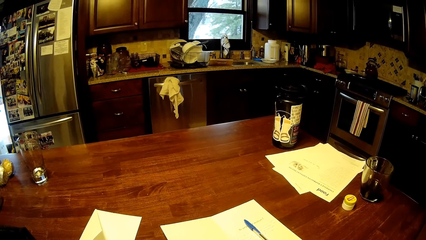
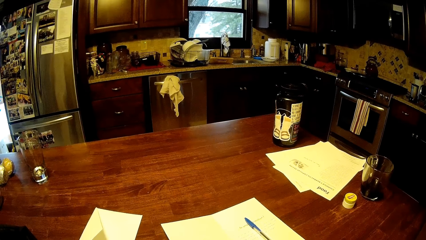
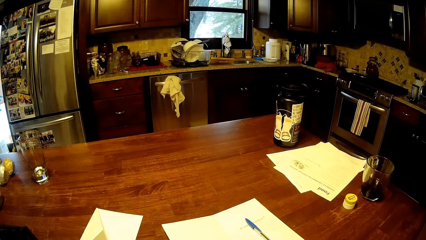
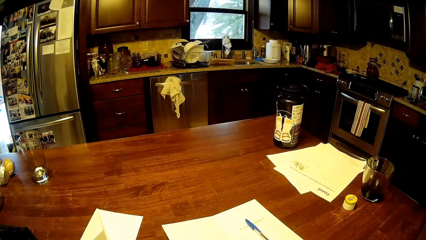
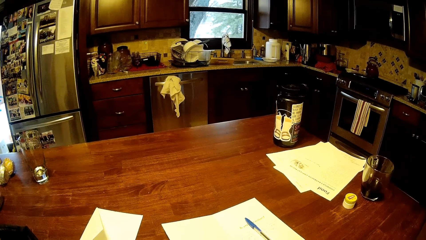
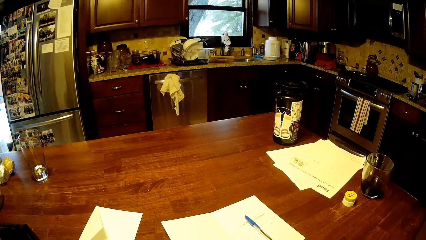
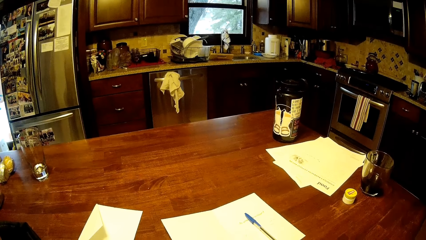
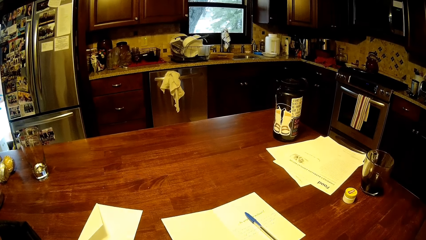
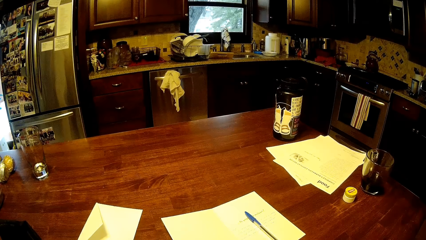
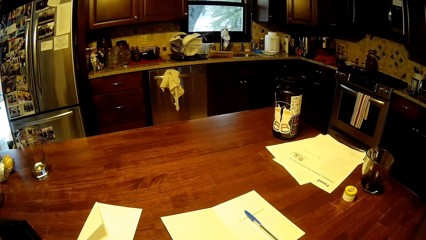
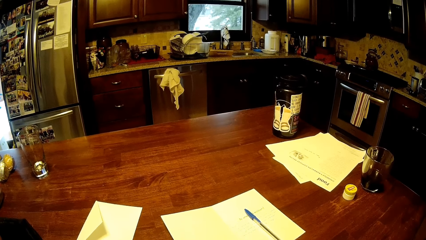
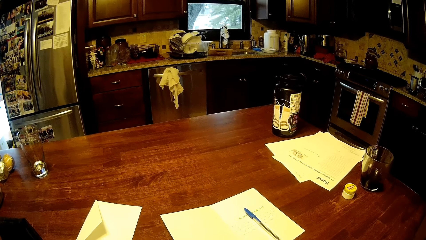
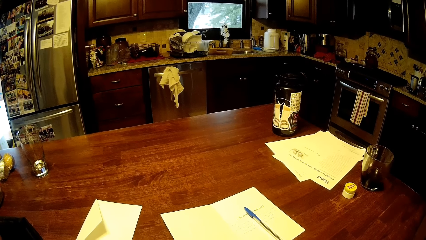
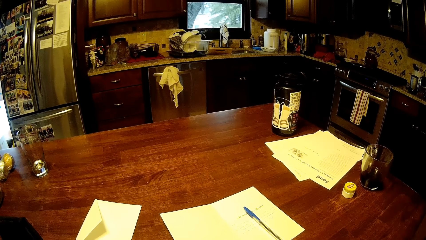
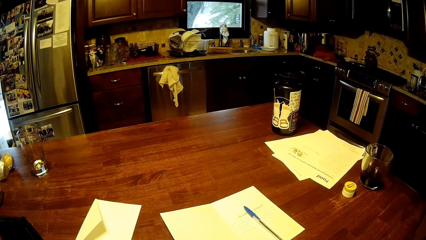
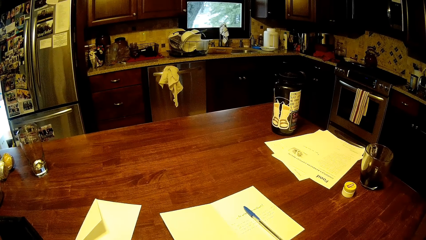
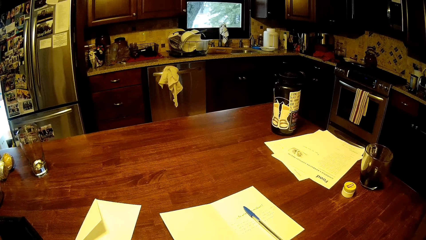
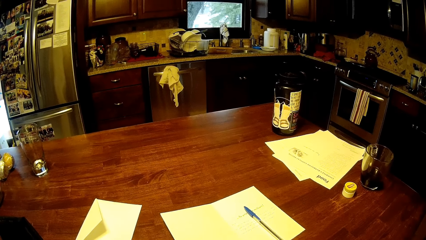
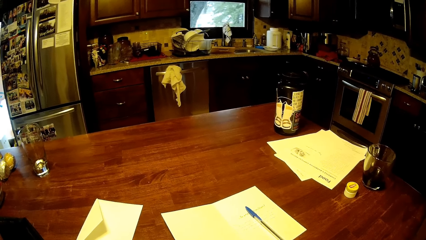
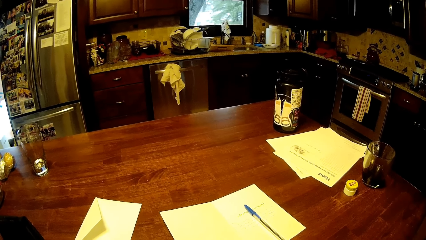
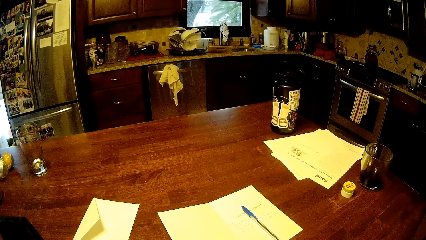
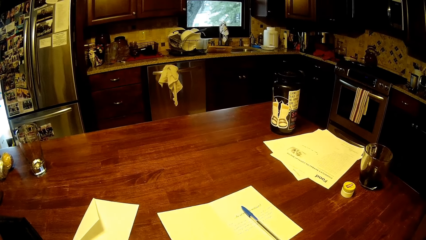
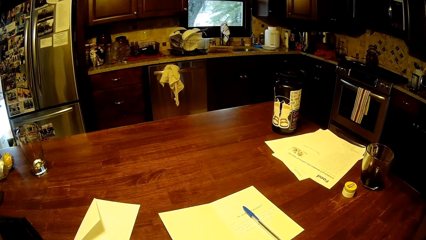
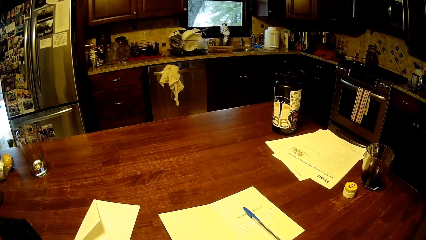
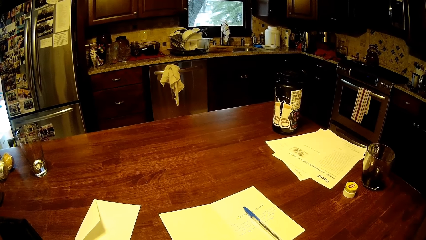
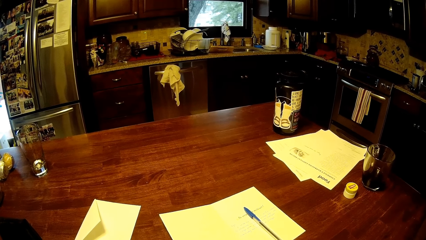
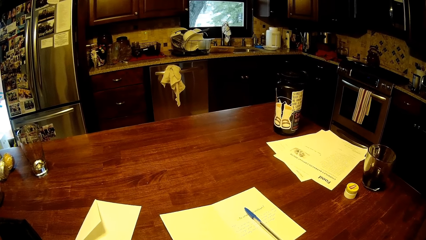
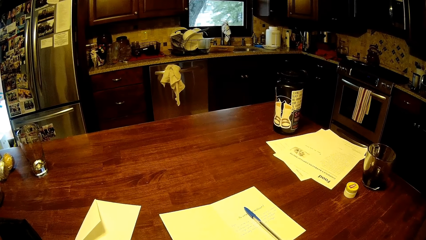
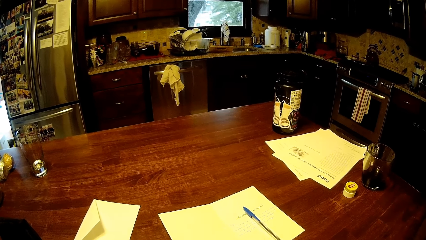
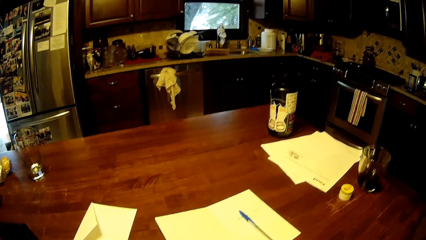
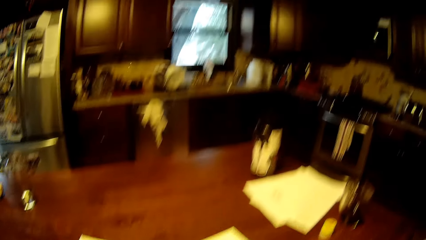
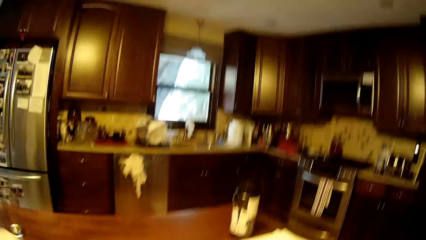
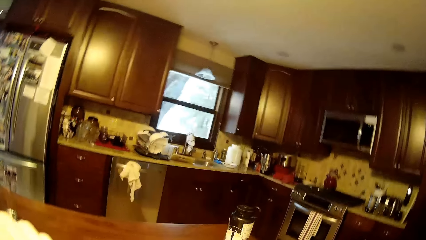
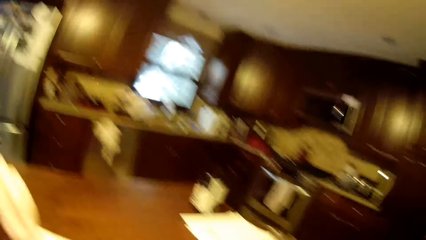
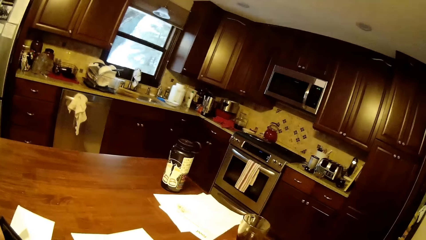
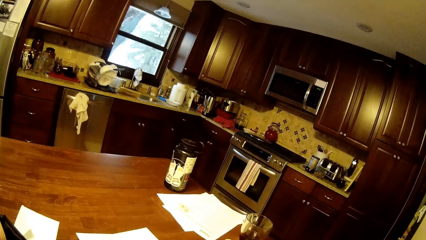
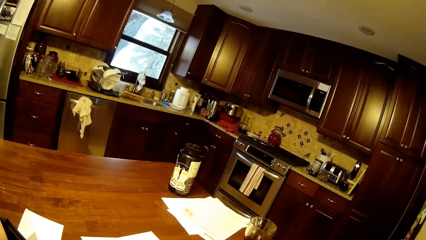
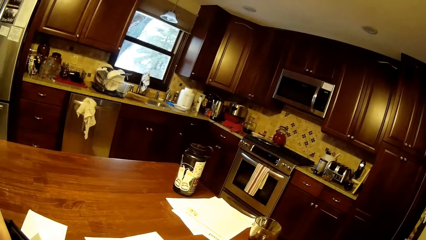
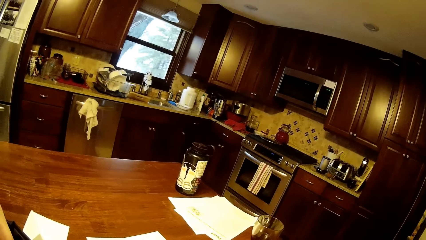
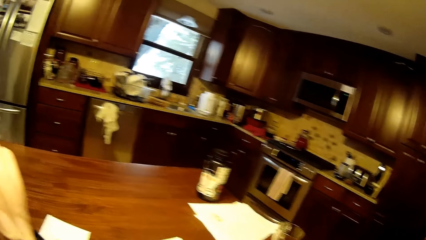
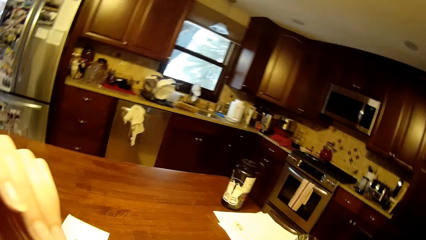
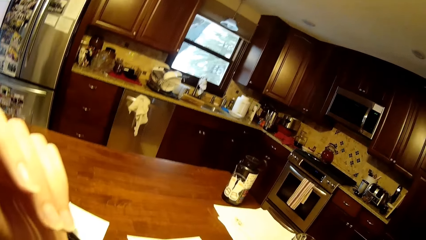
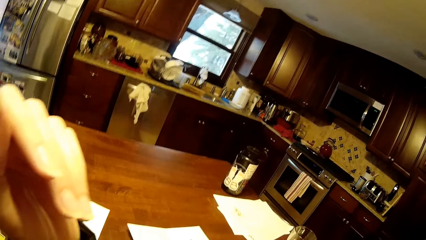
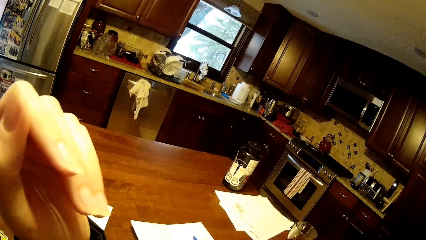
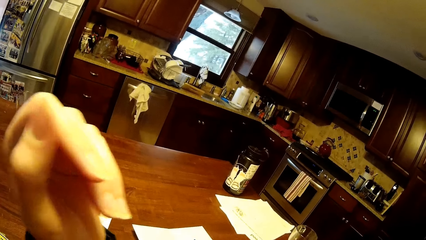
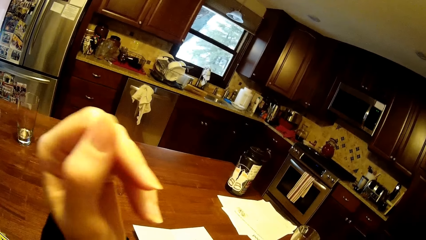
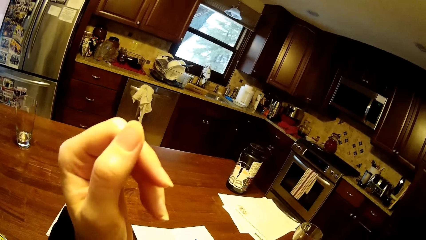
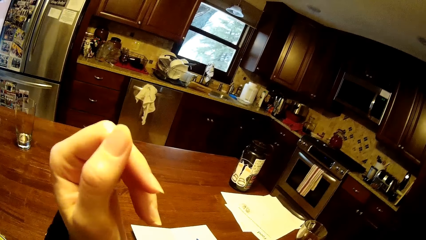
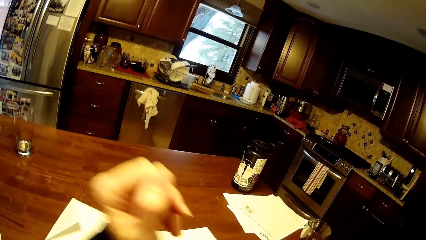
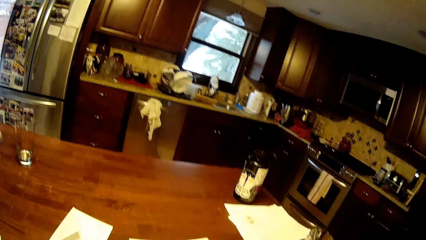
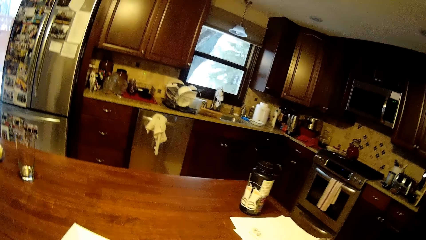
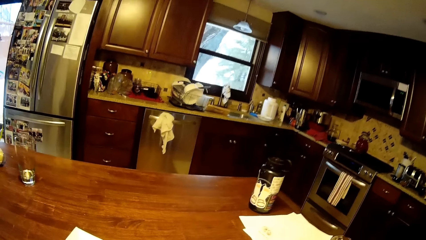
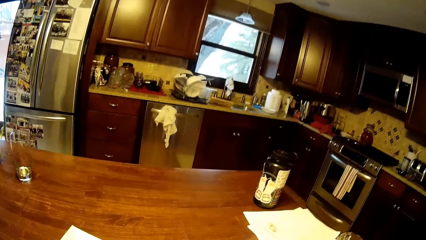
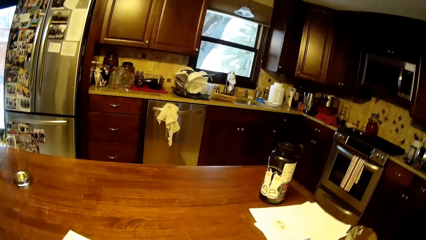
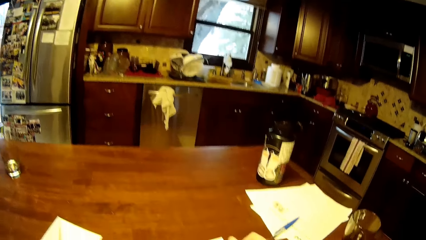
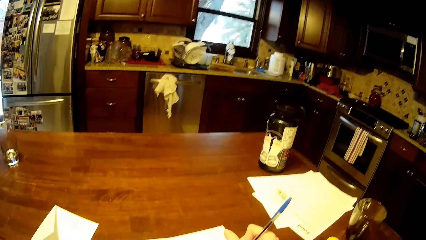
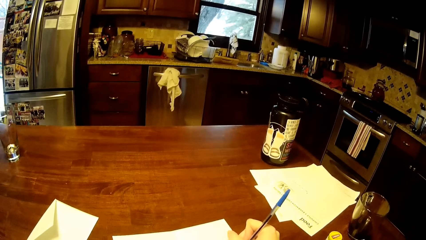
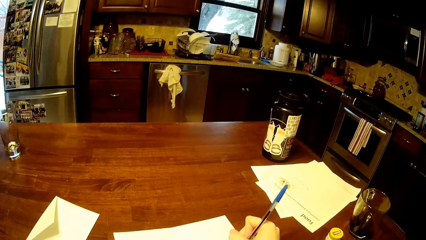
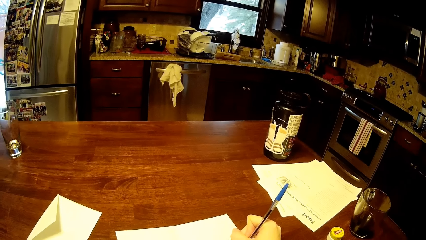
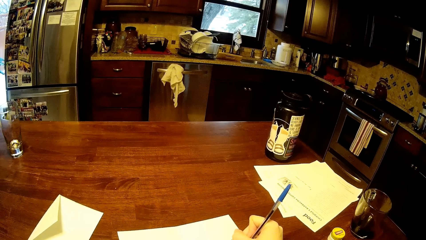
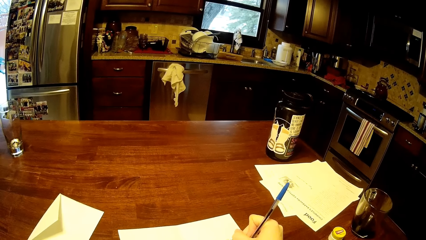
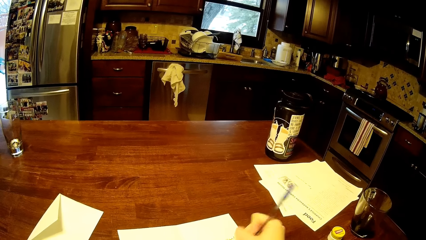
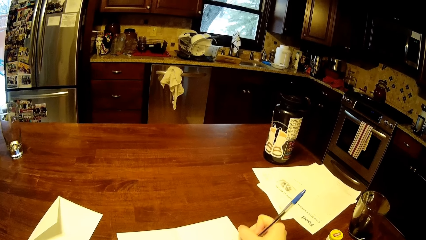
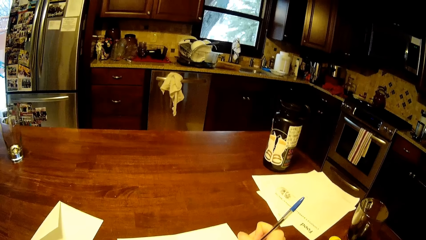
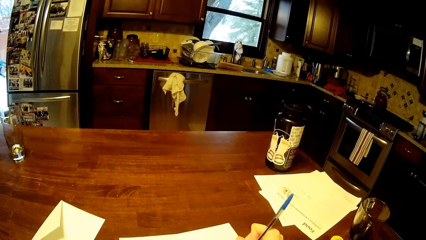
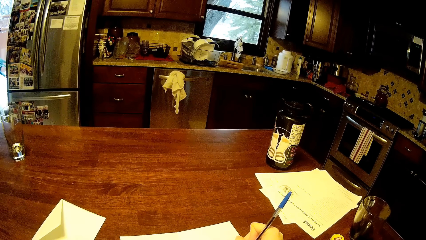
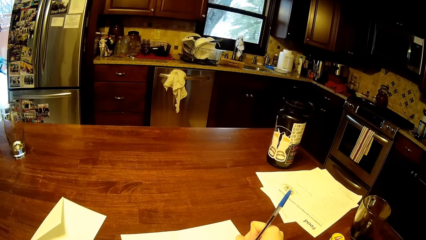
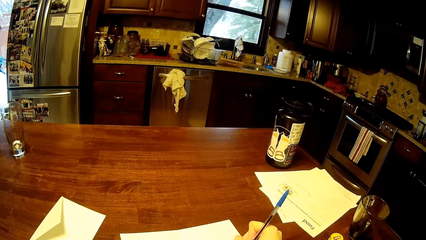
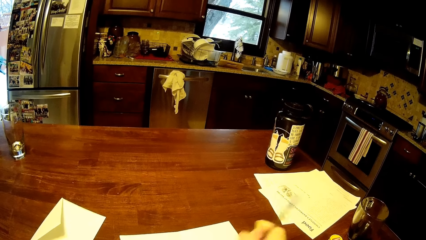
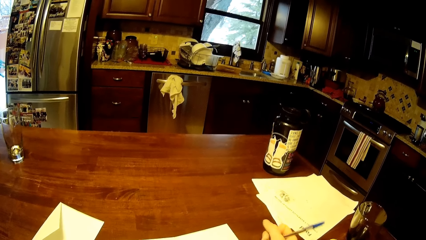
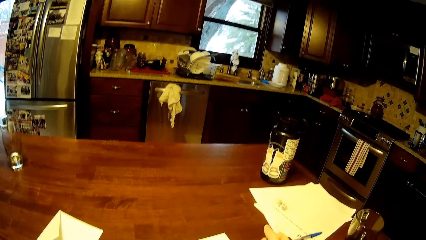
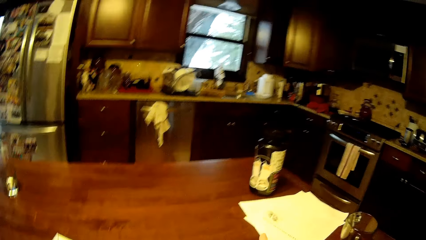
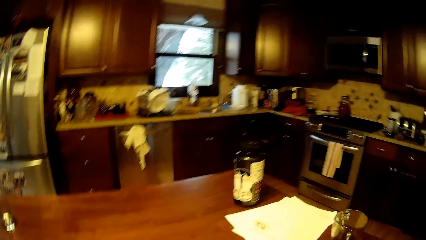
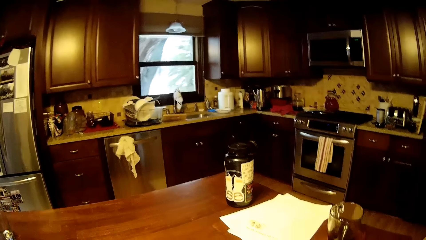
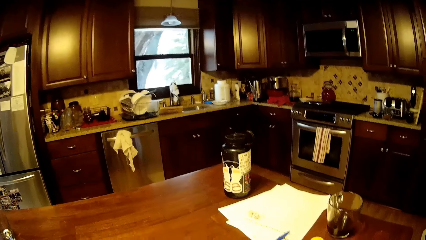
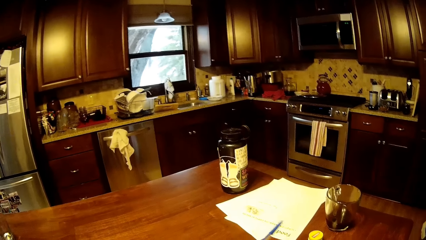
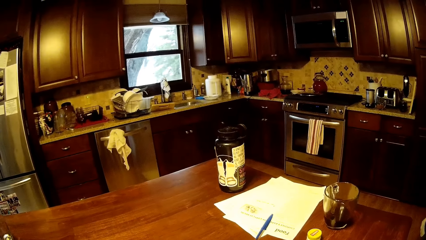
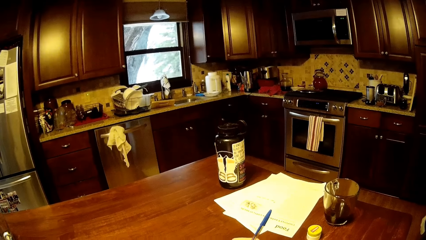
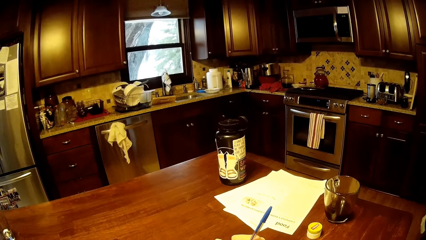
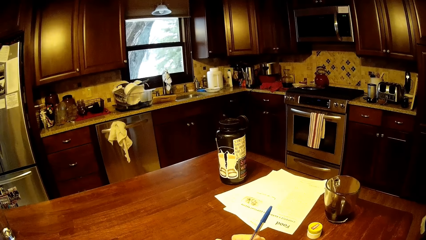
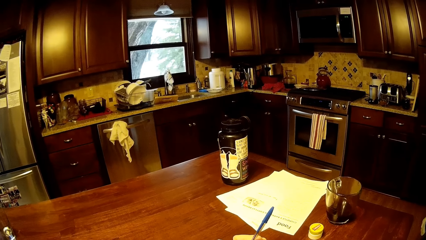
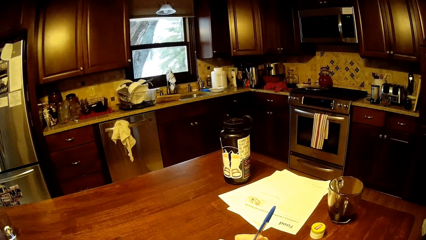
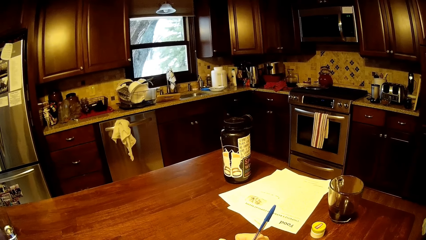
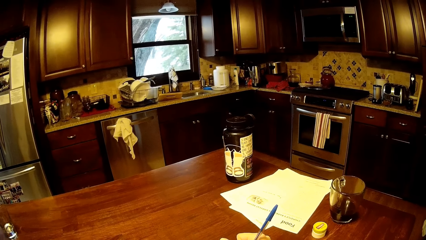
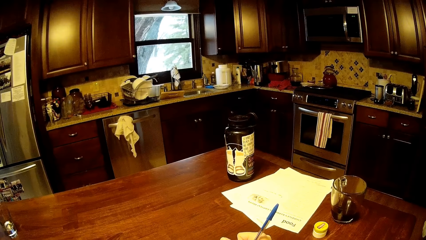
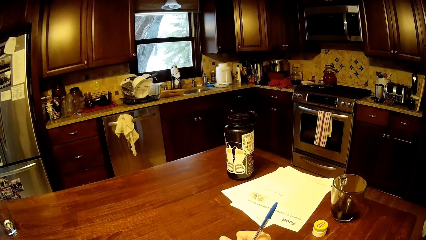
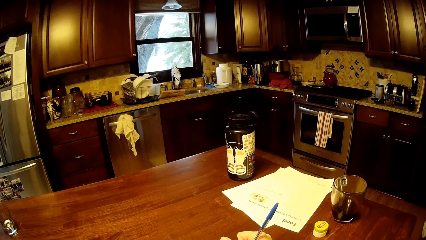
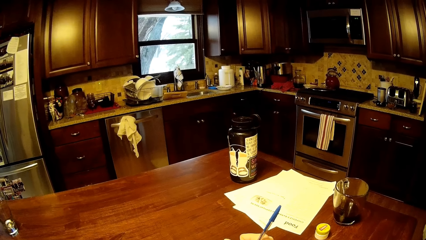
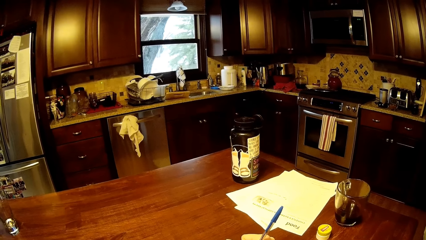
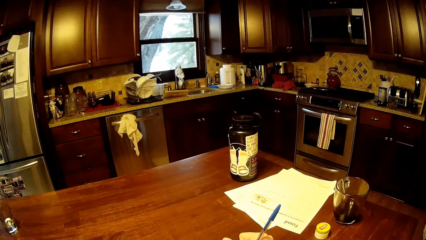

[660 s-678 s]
The camera wearer lifts the hand and drops the hand. They write on a book. They look around.
